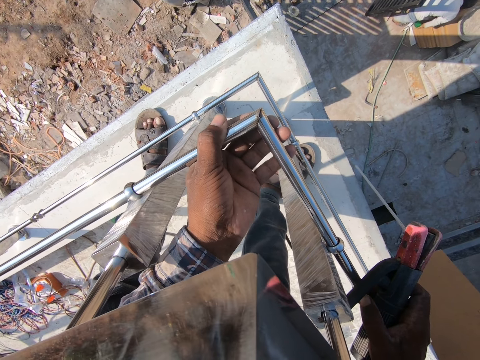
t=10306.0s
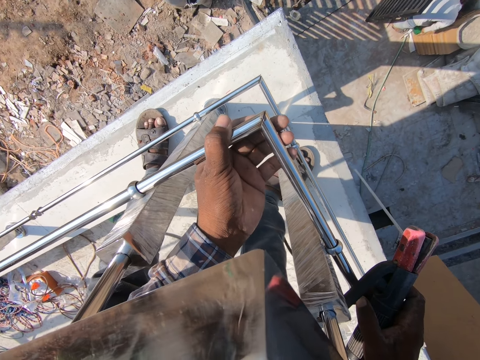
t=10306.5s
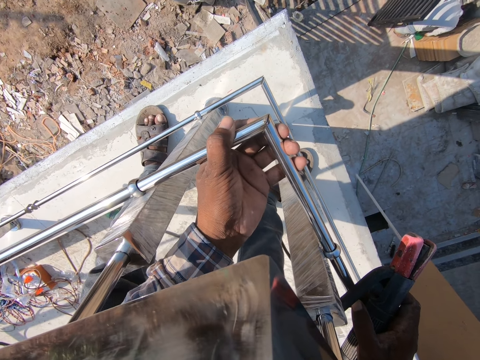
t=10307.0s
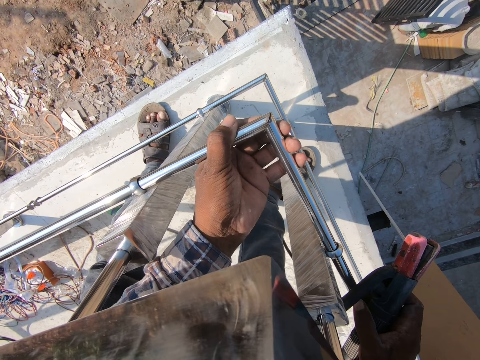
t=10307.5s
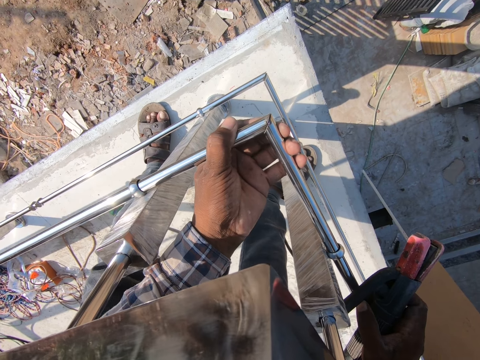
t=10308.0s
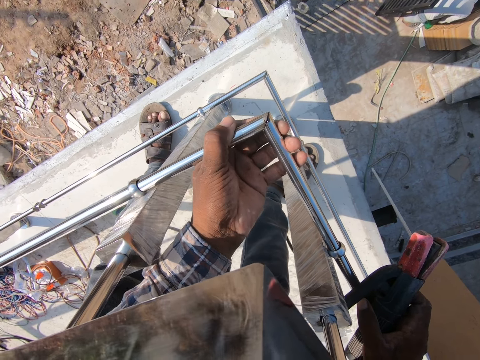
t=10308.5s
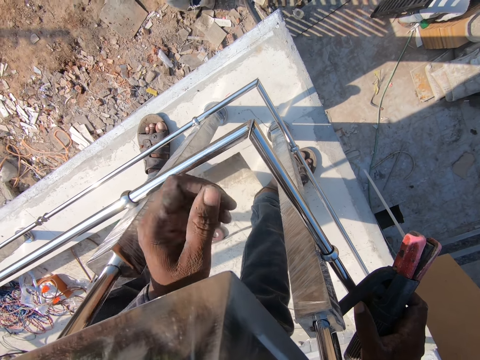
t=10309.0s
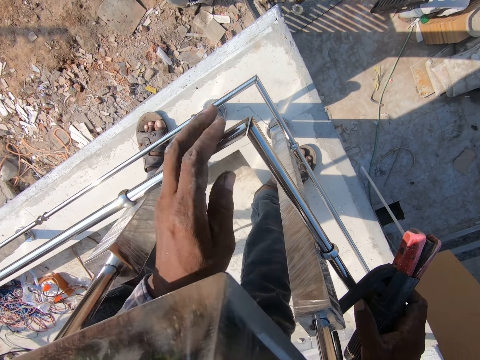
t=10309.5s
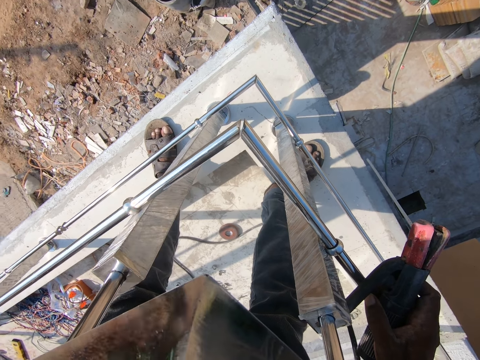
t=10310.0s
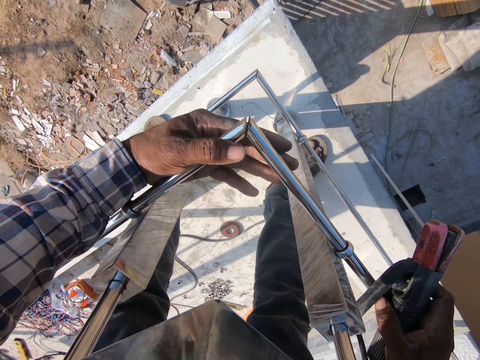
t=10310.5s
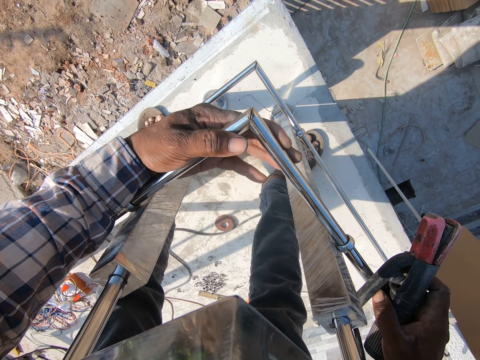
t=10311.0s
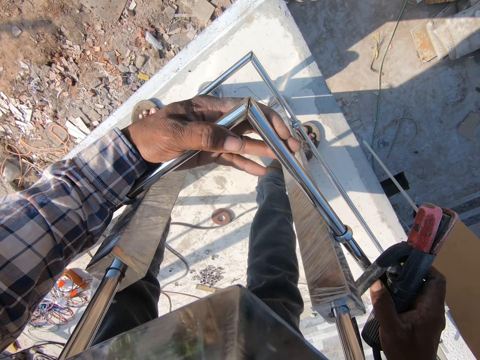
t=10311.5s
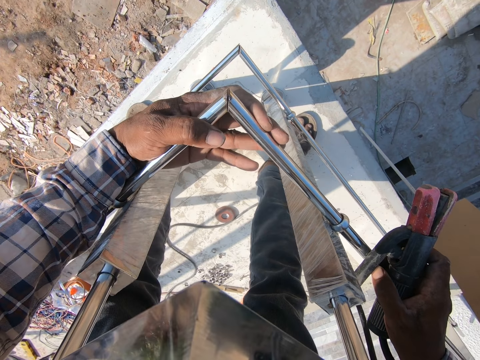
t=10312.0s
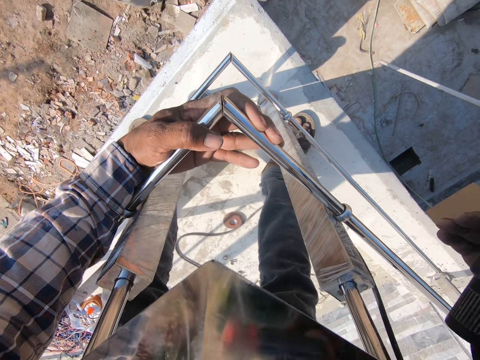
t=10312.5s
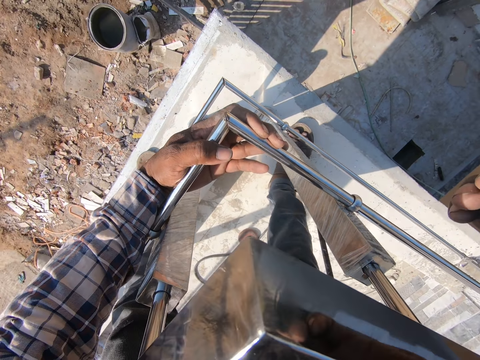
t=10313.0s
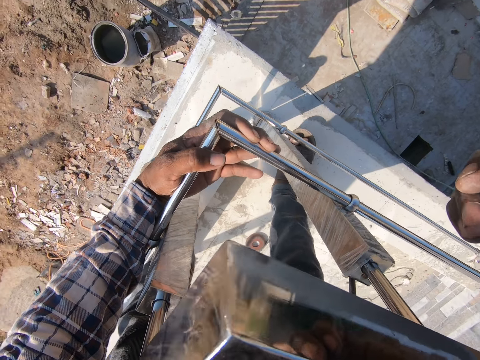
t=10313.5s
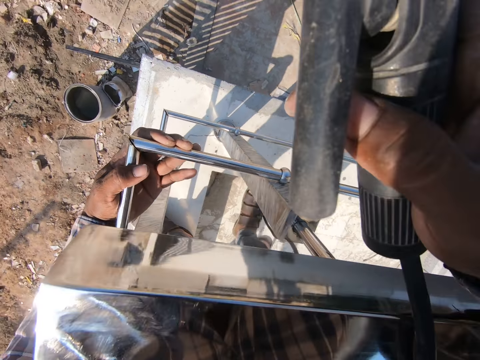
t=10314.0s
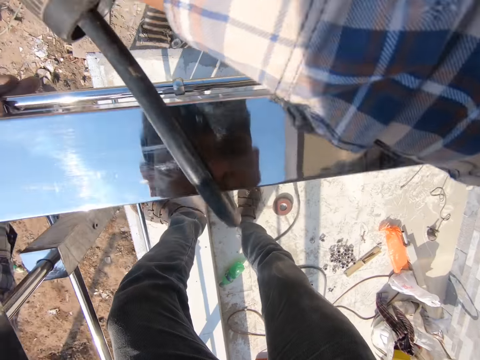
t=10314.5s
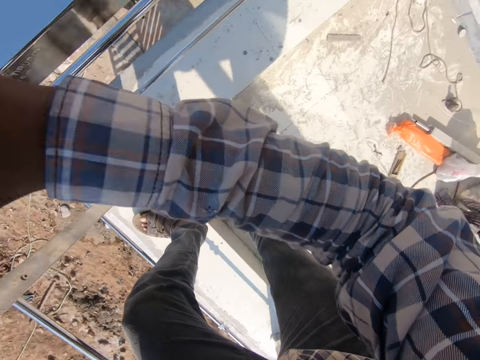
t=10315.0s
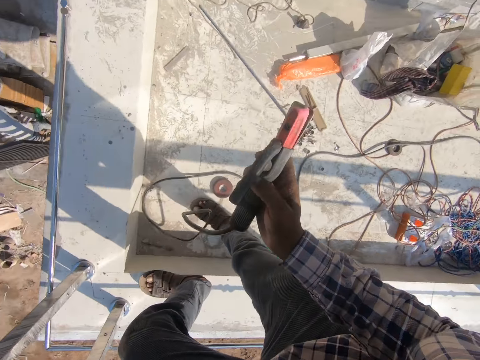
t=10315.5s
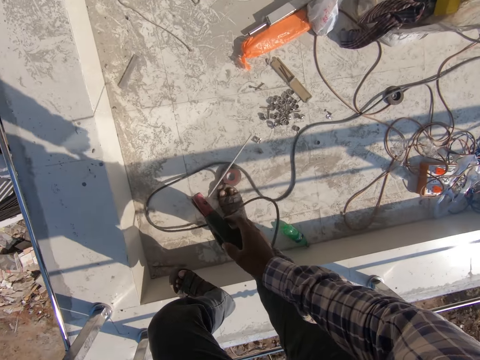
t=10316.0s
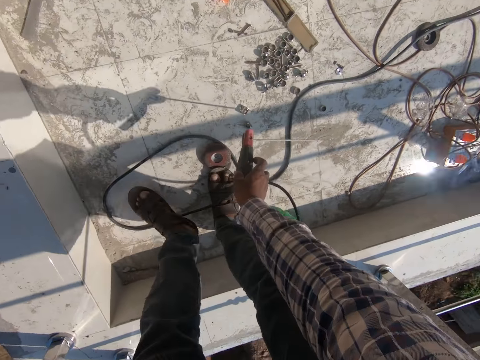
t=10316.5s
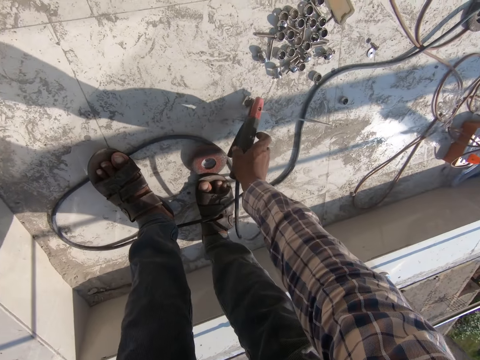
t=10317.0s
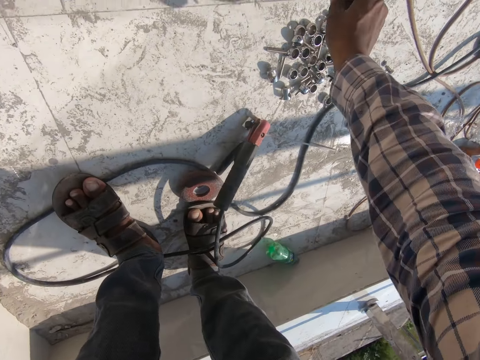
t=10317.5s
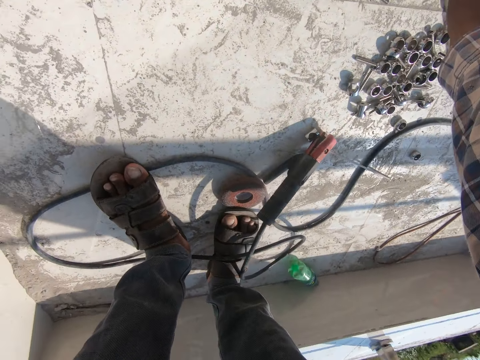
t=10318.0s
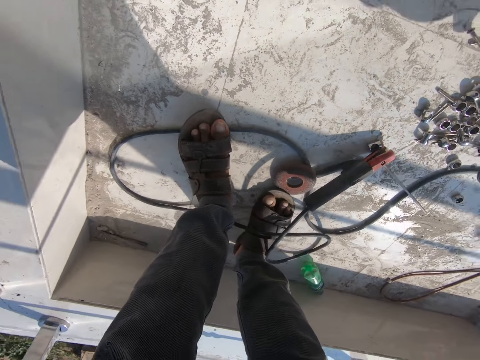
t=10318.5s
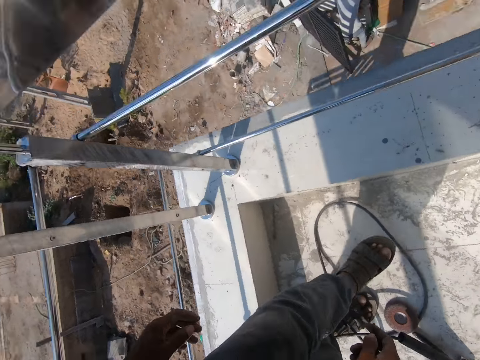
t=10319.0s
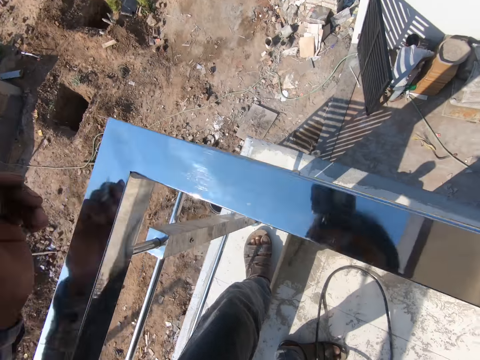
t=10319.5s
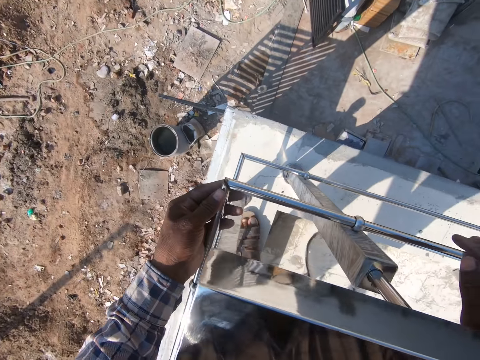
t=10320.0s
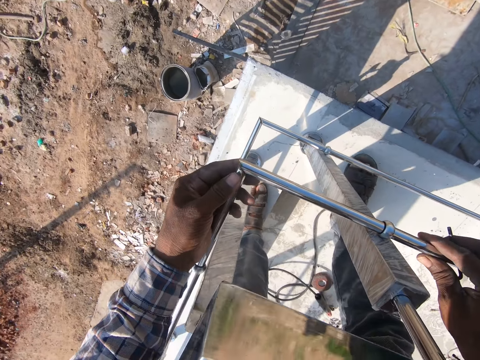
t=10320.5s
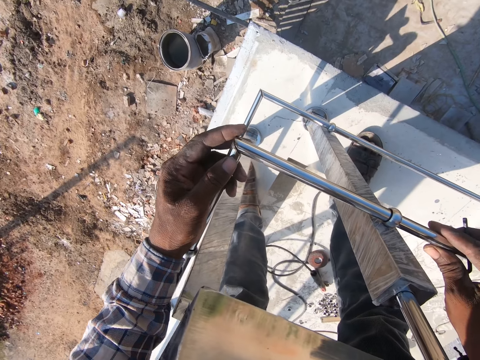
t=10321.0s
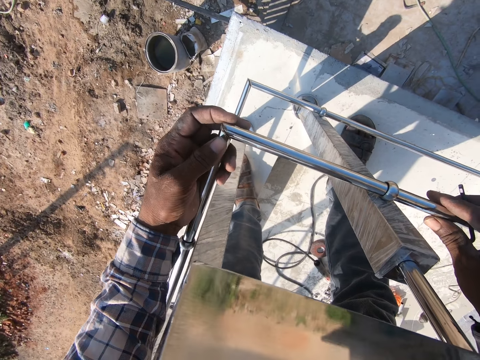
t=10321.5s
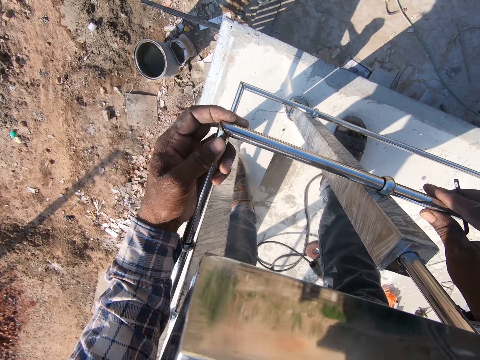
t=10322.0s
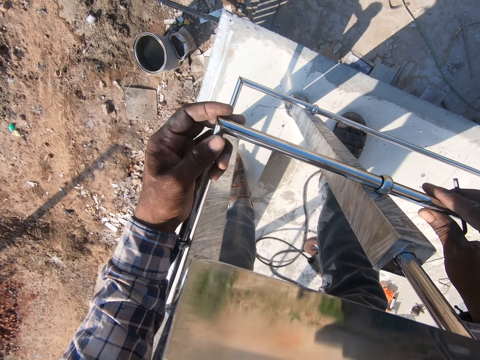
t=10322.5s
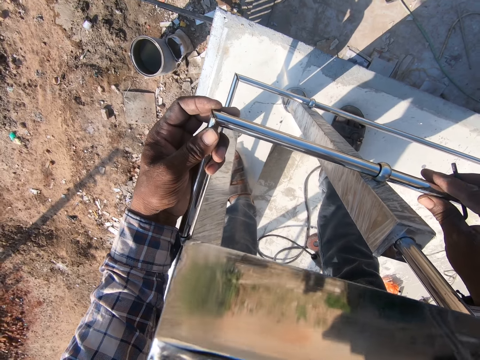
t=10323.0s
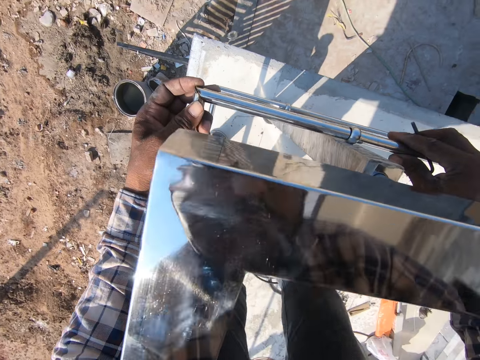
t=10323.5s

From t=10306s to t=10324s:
The camera wearer places the electrode holder on the floor. They pick up a screw extractor. They put the metal rods together.

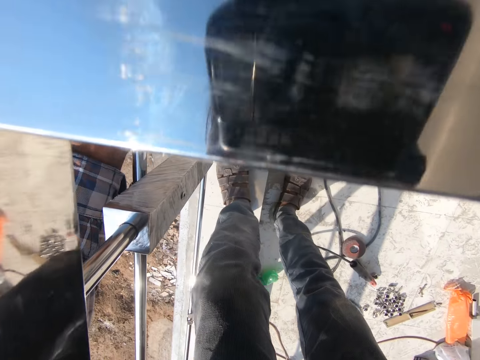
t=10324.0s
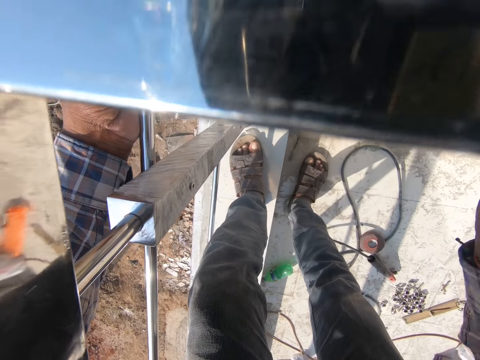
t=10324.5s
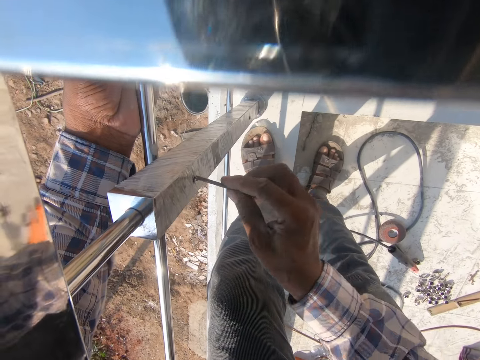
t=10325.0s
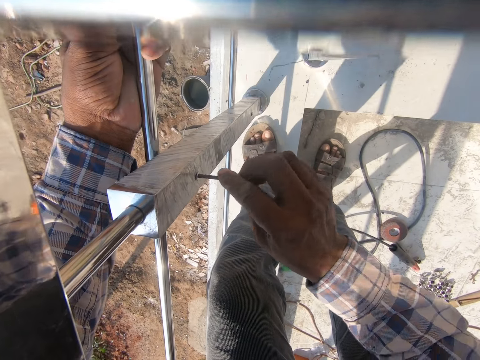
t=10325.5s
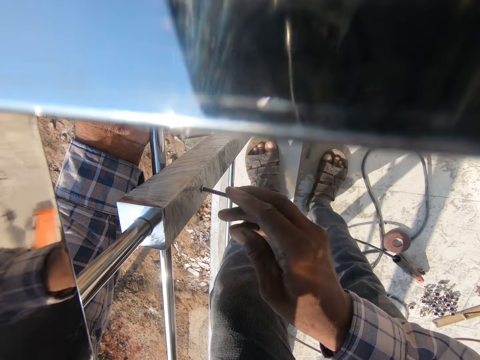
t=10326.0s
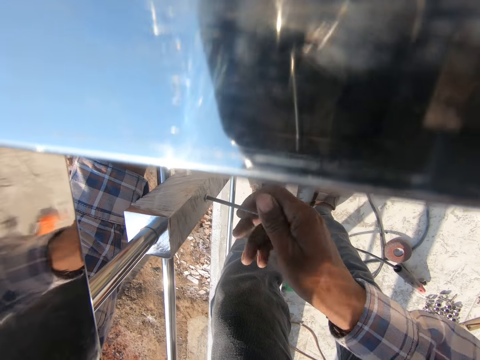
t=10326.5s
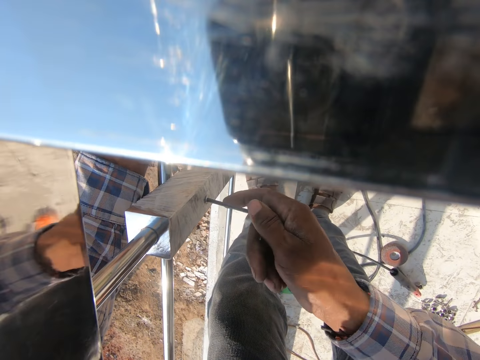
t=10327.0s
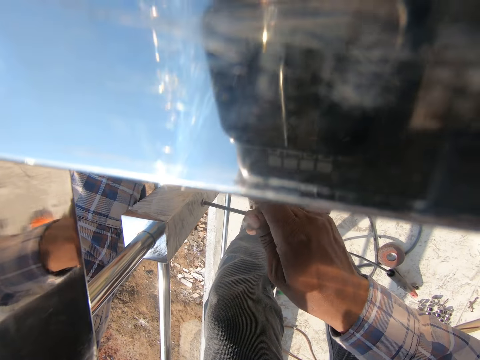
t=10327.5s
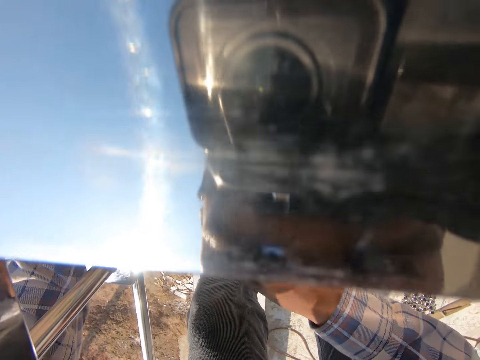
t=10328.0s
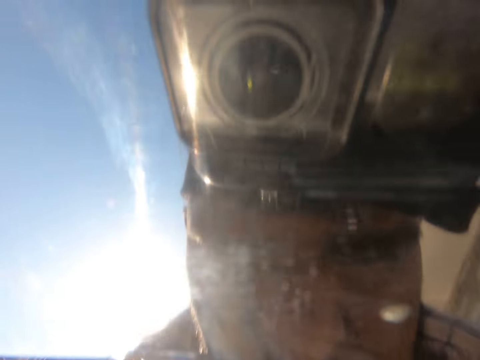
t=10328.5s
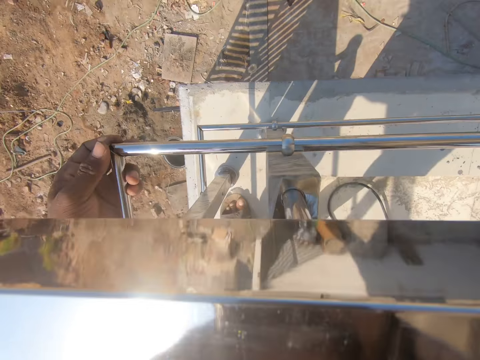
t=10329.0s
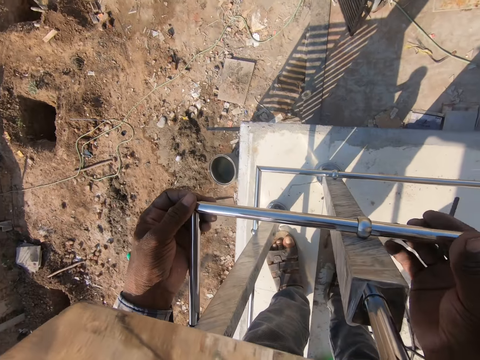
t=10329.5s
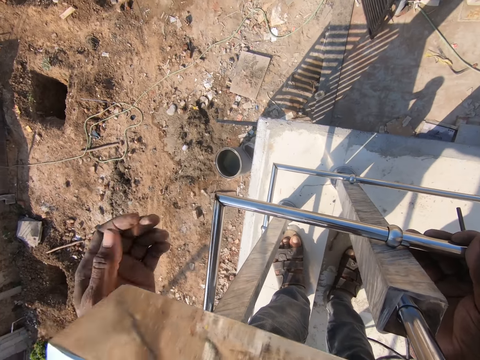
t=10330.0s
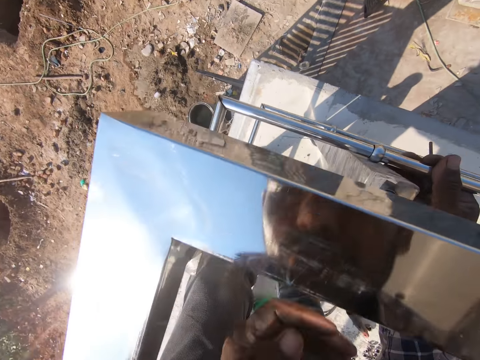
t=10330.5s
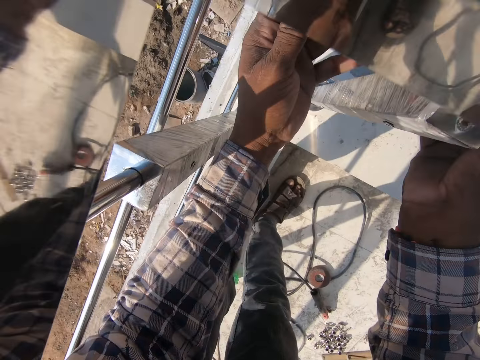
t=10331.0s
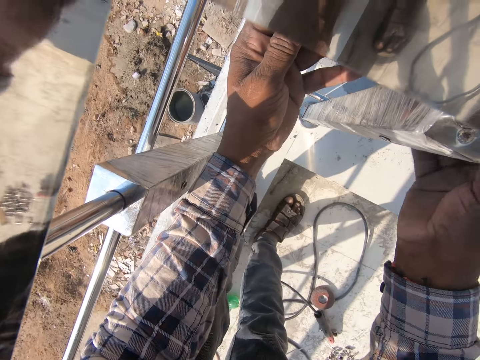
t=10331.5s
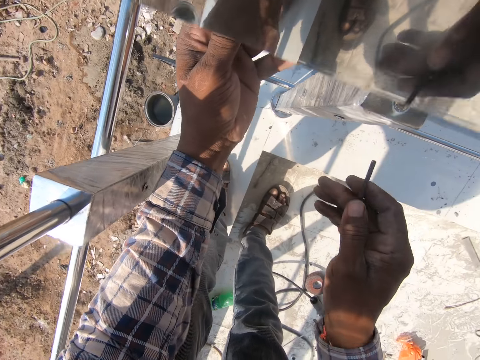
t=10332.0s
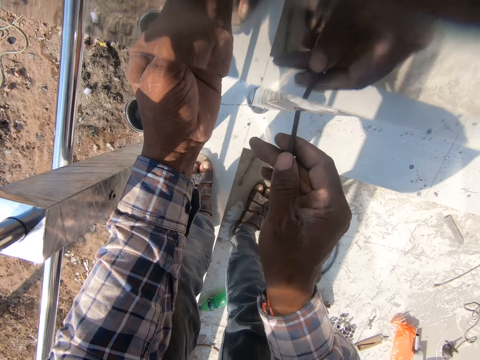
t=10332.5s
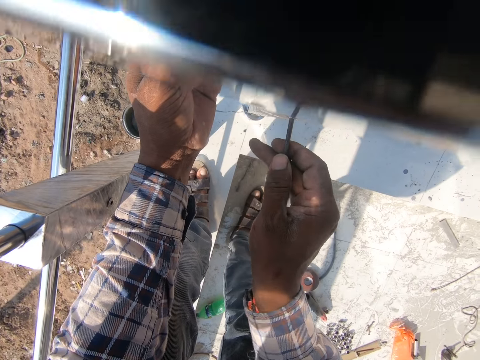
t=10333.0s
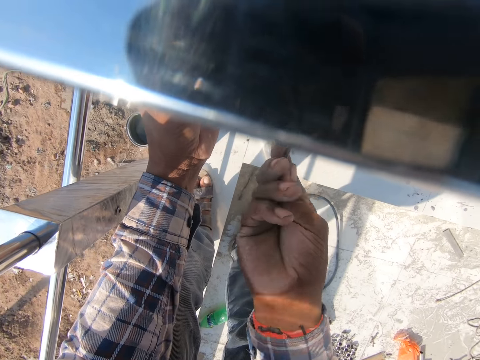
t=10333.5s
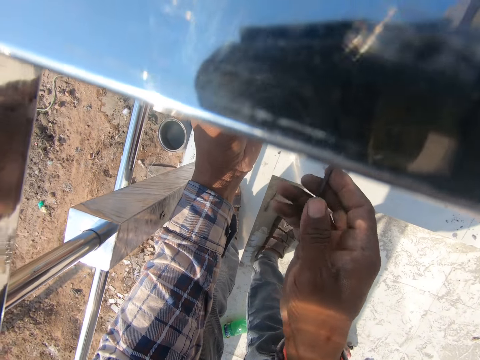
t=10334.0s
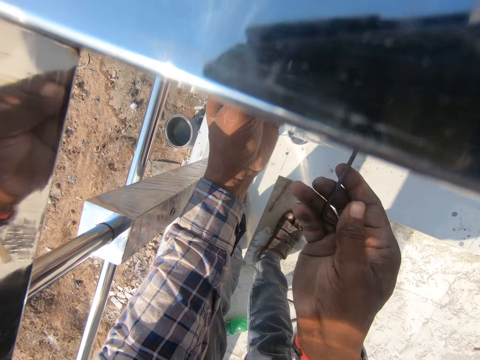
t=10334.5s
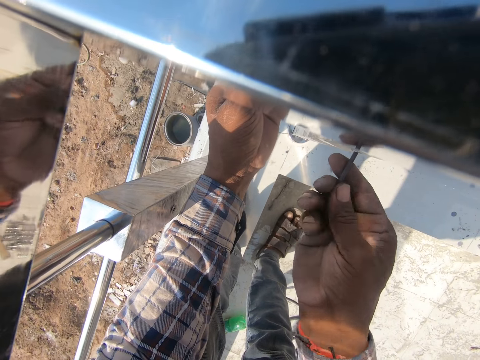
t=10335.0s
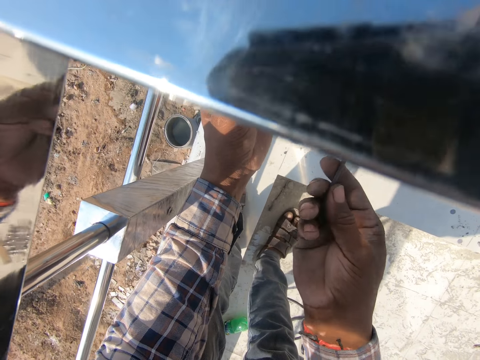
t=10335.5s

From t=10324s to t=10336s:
The camera wearer puts the screw extractor in a hole. They twist the screw extractor. They remove the screw extractor from the hole. They hold the metal rods. They put the screw extractor in a hole. They twist the screw extractor.
